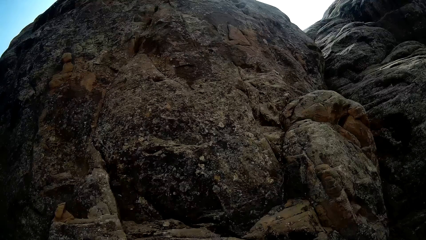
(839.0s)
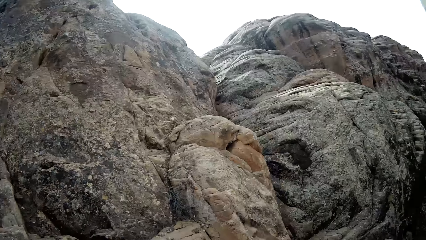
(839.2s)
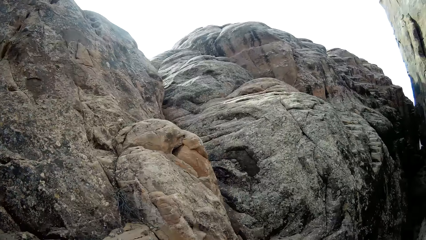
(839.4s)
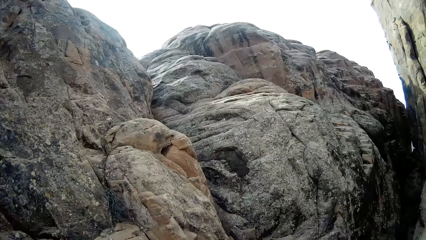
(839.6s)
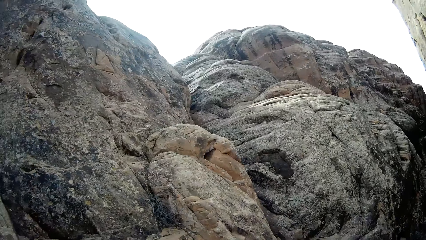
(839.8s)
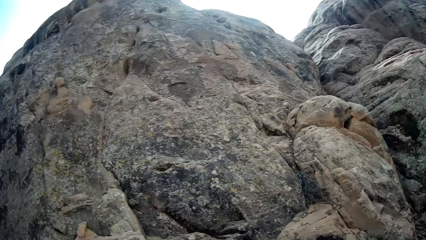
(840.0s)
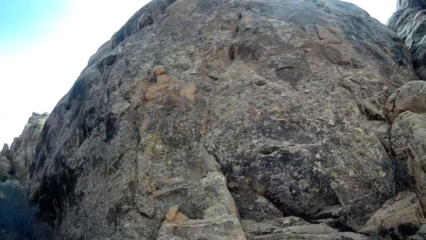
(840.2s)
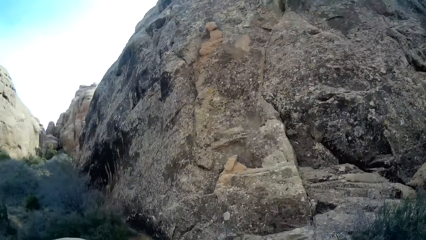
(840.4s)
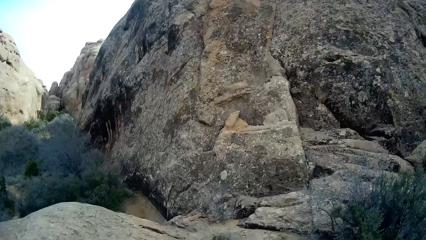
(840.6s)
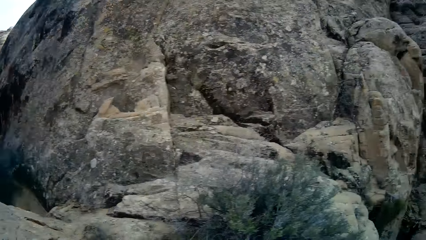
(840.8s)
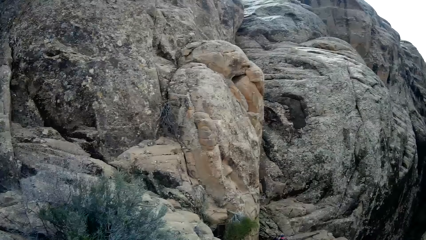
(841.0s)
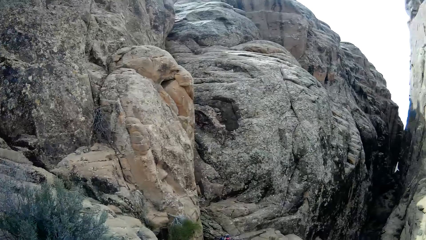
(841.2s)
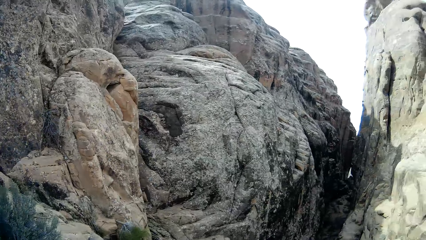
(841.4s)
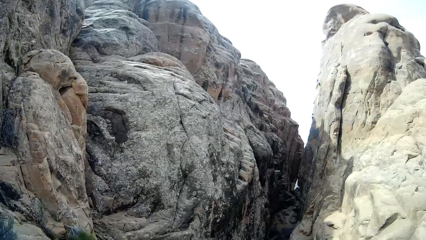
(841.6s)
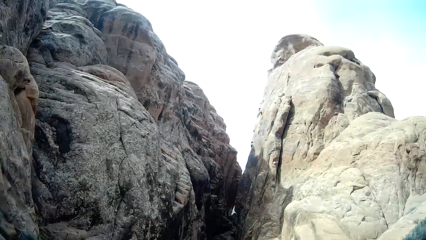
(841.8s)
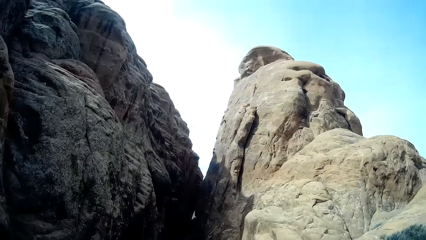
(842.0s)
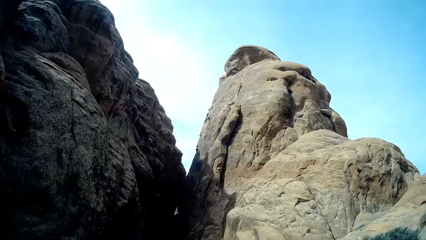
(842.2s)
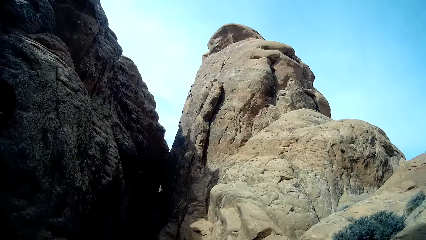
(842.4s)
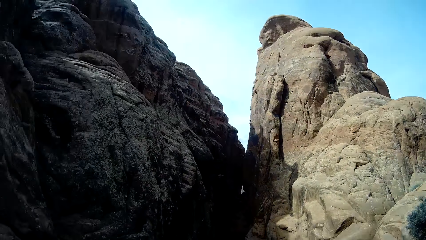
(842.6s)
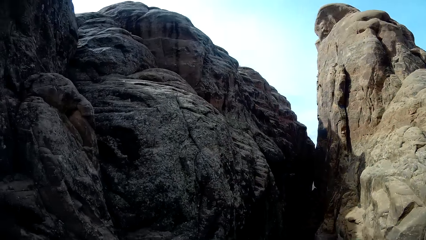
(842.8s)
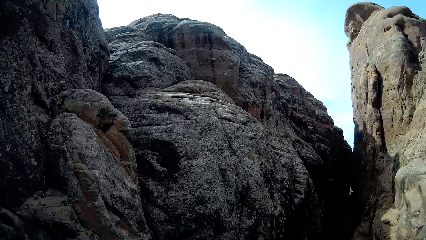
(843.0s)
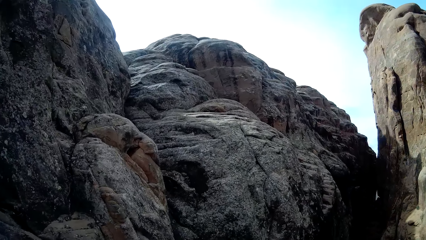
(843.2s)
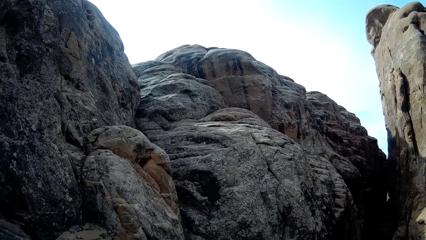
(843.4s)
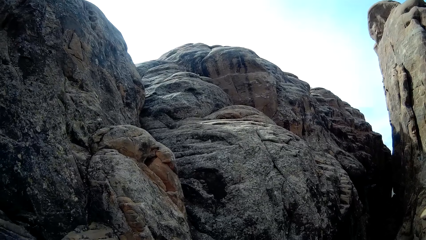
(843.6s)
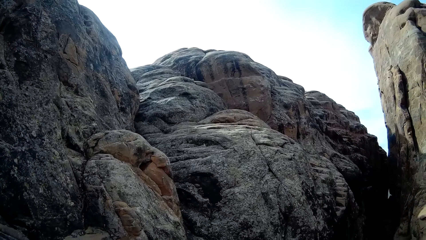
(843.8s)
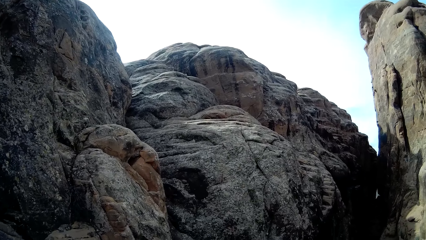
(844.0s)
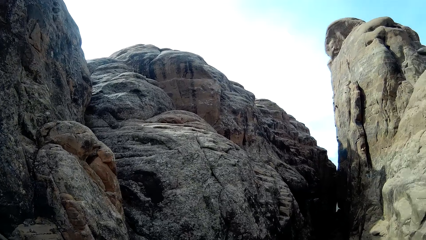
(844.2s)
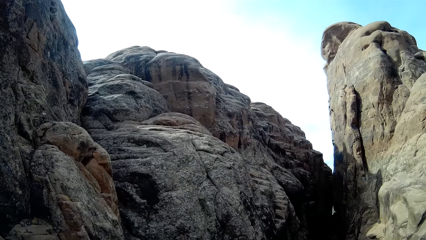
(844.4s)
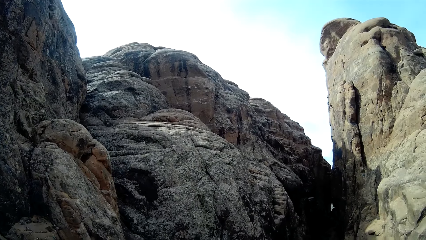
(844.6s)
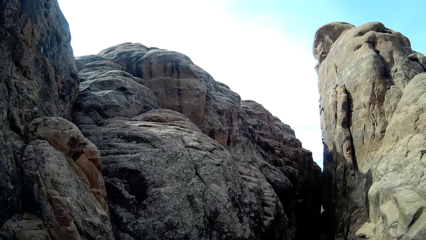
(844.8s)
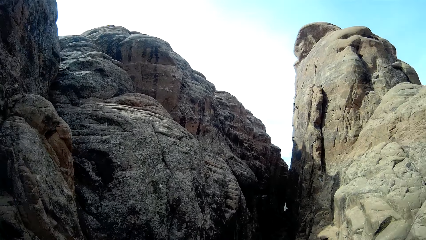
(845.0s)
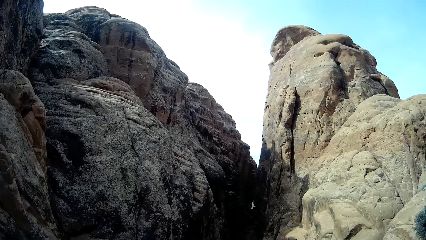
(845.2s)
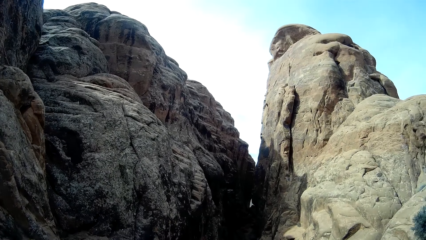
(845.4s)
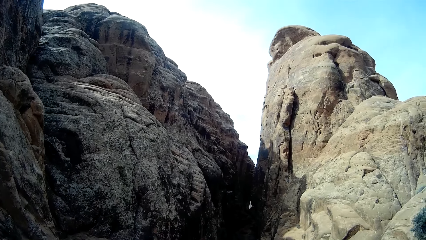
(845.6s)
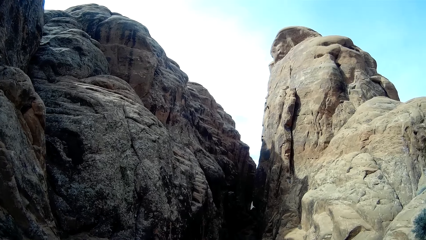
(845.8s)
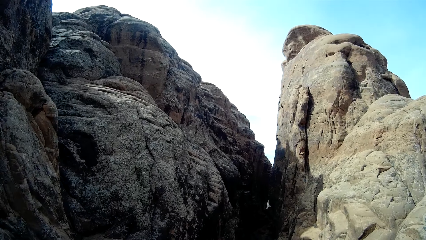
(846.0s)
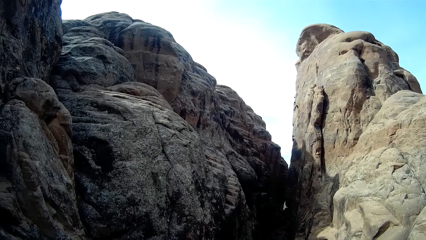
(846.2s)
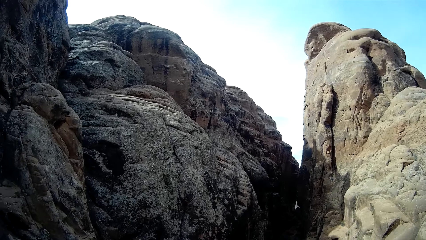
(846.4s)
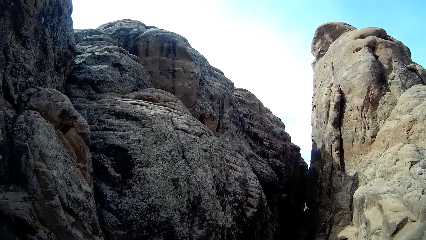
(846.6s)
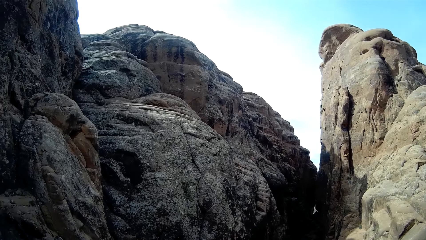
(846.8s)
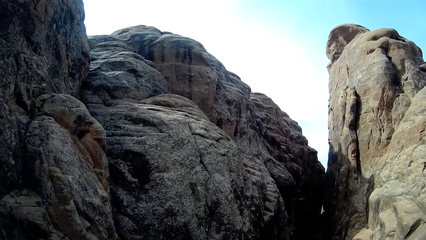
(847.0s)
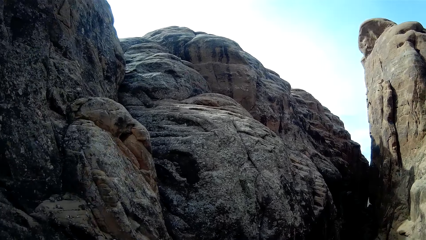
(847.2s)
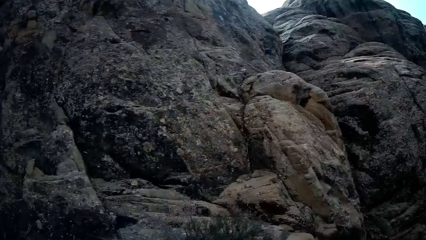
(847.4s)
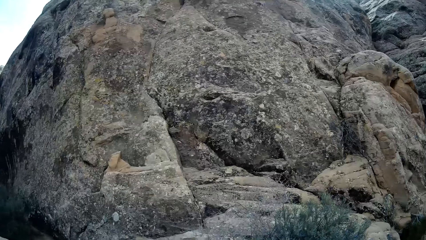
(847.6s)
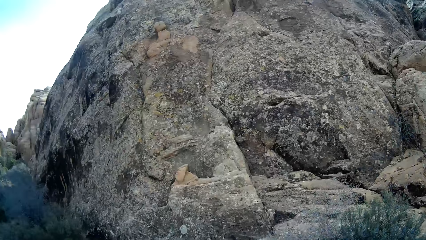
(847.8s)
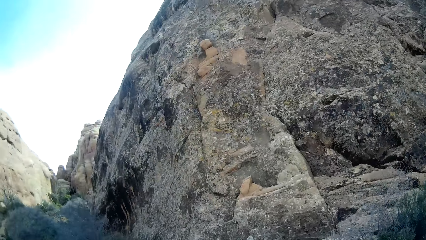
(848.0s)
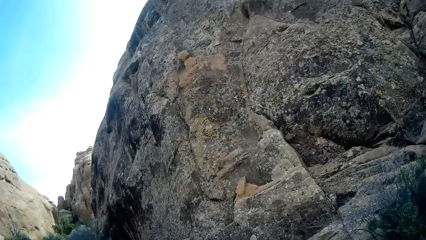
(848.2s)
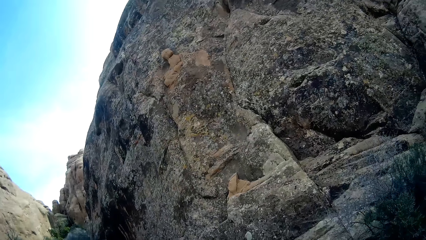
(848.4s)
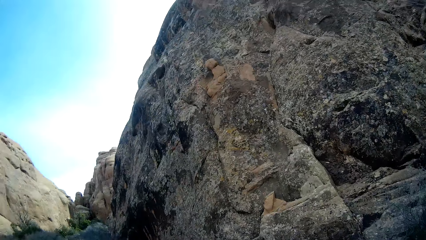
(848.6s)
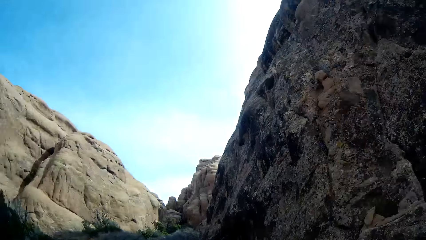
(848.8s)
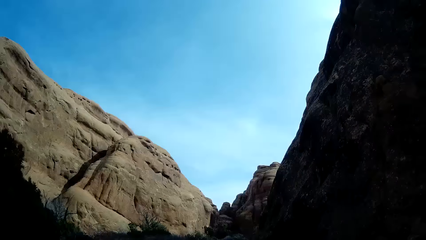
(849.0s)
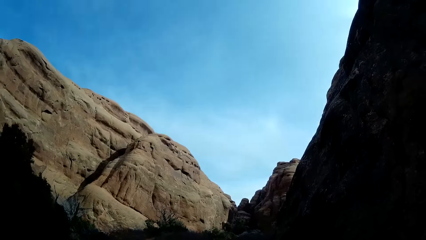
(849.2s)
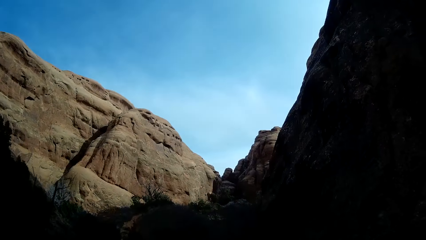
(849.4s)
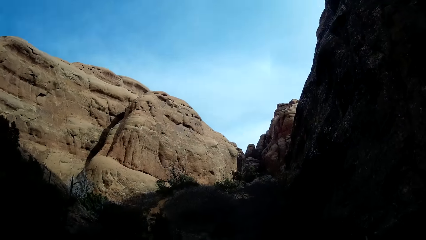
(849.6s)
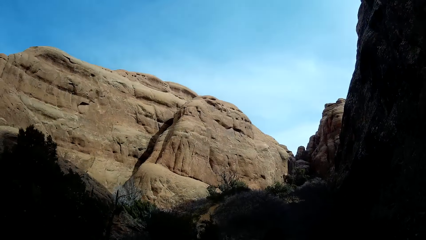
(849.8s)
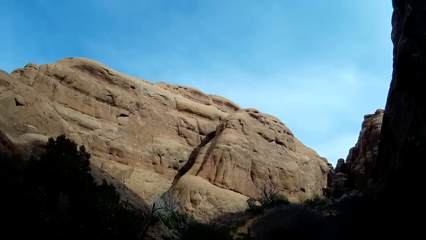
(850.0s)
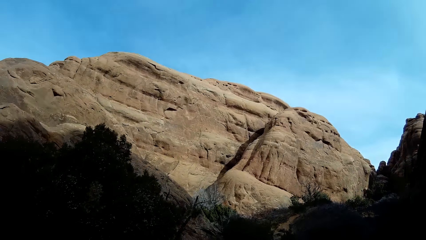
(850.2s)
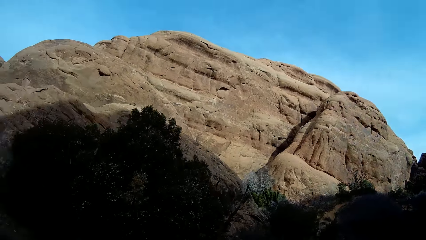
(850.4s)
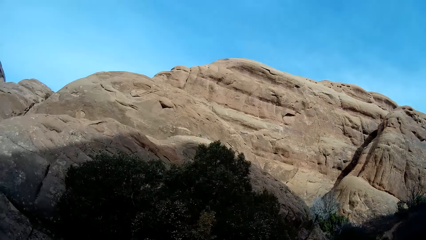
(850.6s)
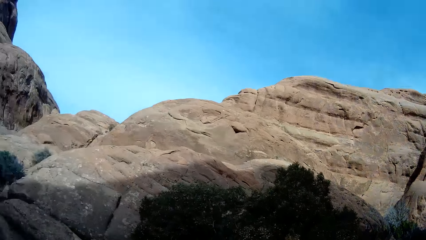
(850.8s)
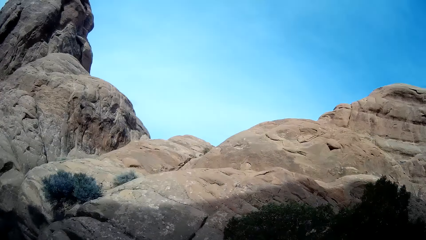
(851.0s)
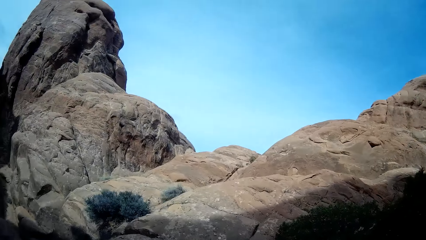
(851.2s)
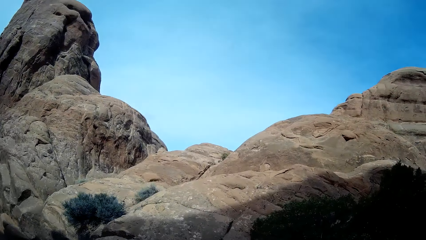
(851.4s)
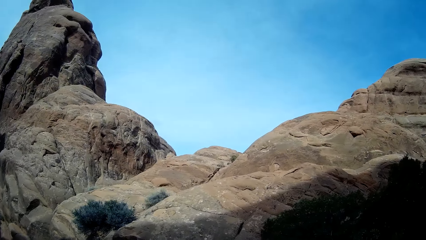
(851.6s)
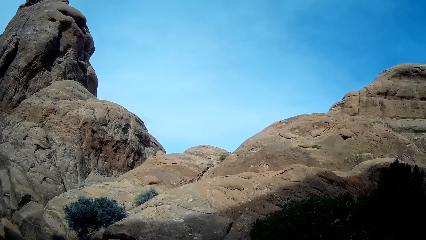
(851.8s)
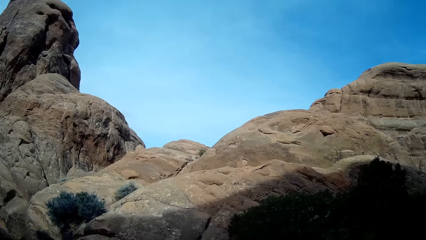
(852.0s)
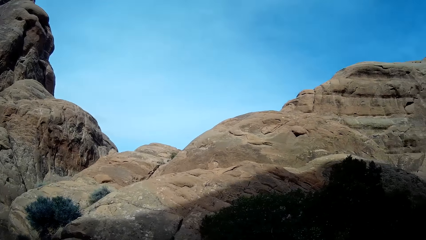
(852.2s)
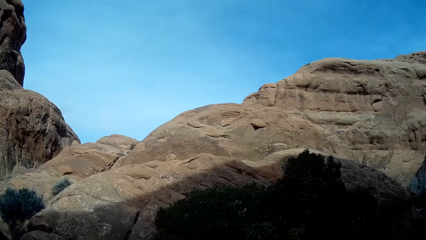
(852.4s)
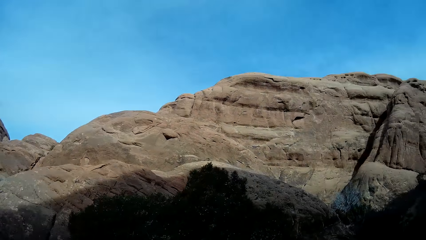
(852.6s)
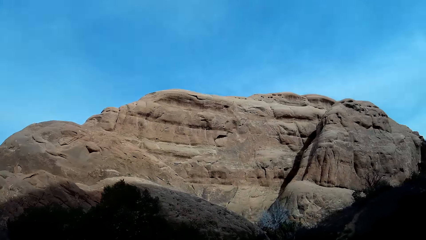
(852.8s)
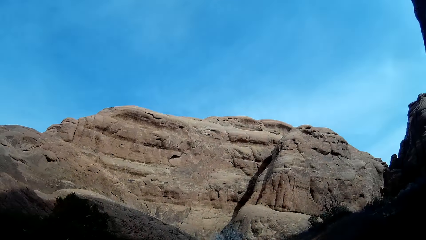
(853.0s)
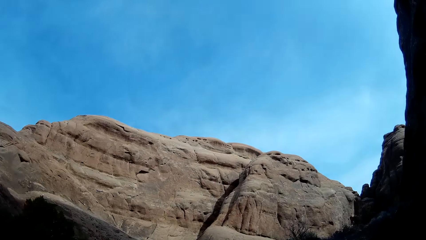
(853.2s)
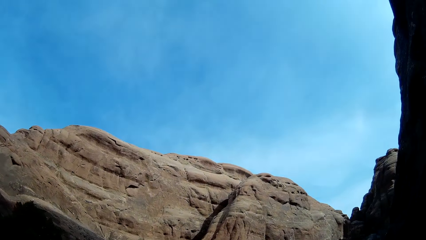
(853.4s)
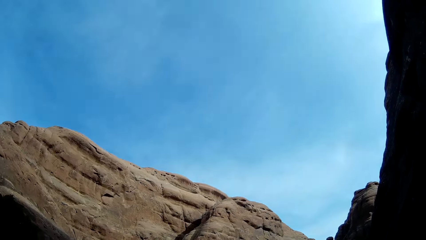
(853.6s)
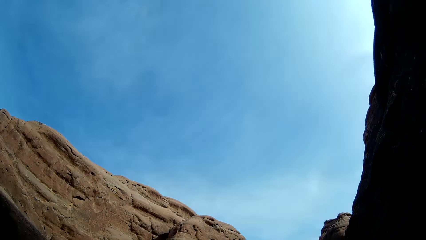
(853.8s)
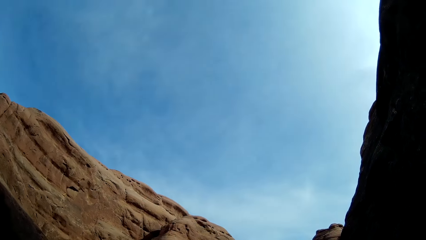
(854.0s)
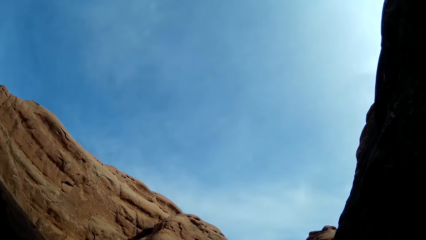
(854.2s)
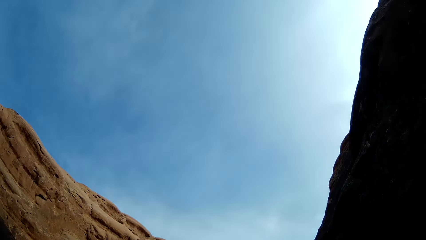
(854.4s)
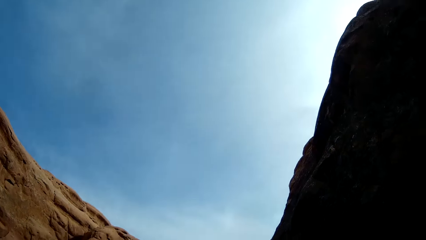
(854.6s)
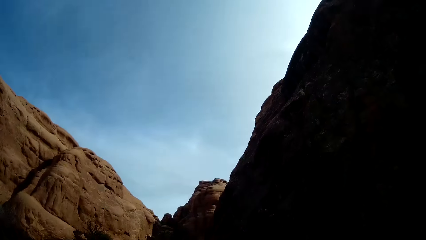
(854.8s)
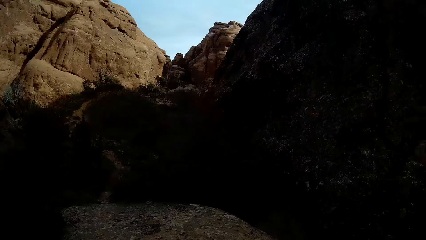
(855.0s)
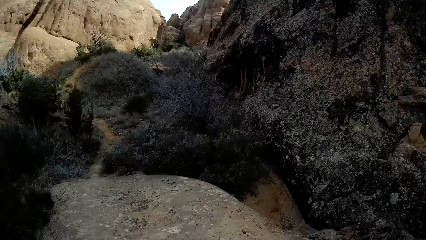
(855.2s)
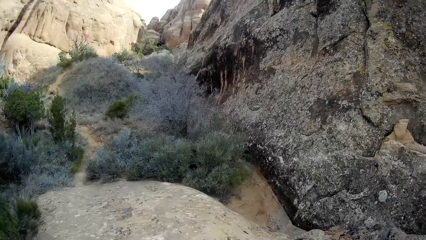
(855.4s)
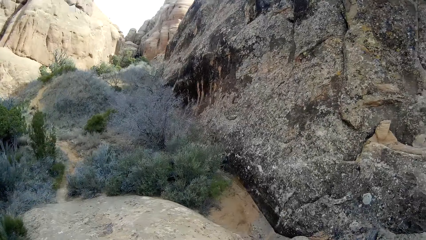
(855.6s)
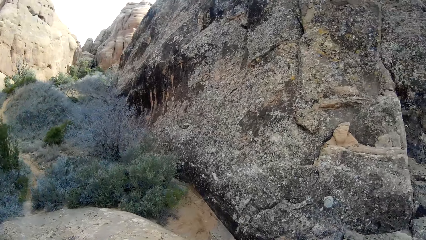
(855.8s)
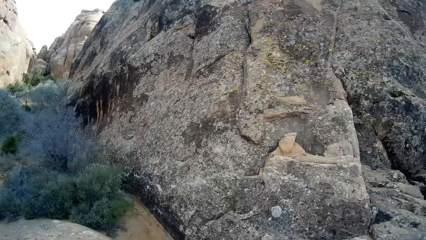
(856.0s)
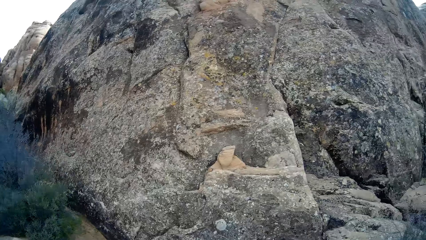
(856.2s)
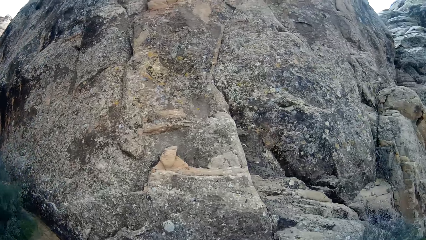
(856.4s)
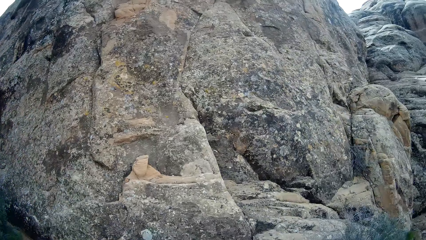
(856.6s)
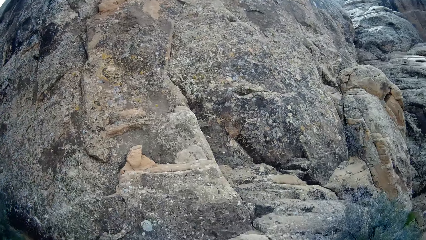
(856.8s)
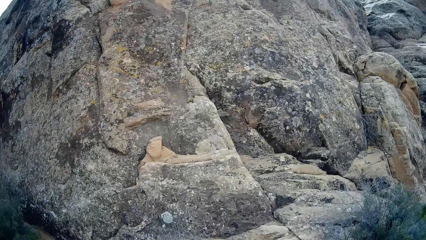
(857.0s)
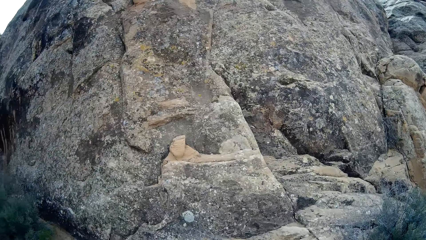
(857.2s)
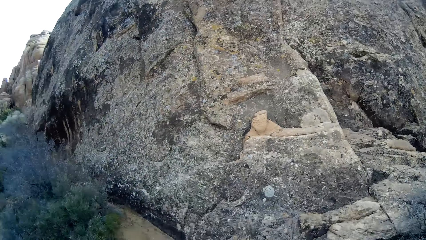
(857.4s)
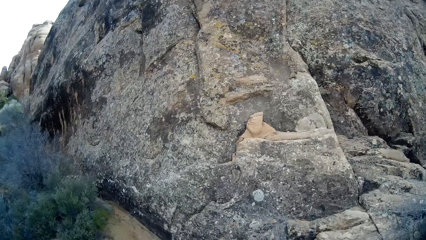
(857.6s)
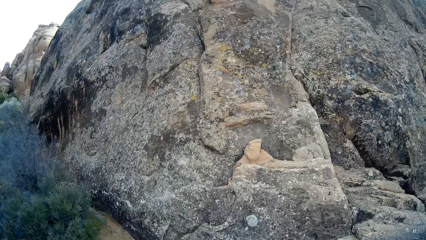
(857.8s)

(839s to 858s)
The camera wearer looks around. They stare at the sky. They look around.
